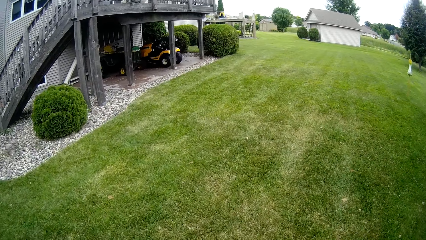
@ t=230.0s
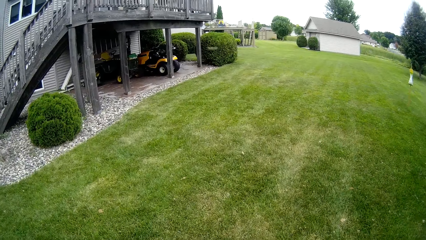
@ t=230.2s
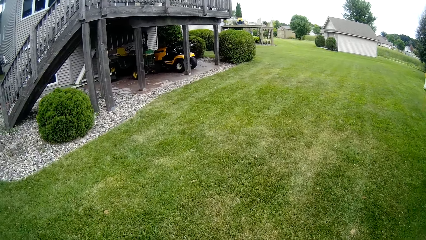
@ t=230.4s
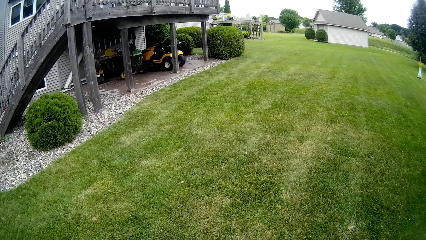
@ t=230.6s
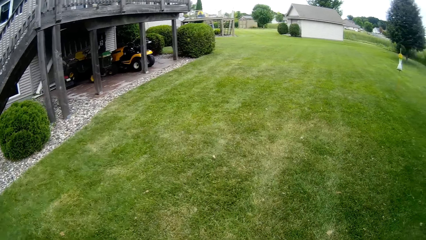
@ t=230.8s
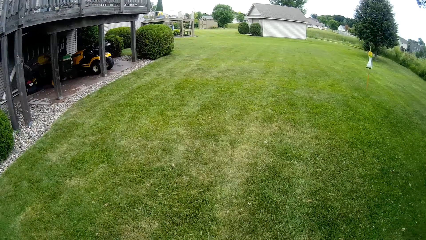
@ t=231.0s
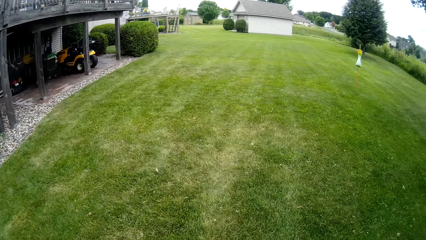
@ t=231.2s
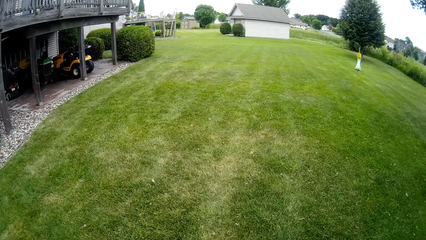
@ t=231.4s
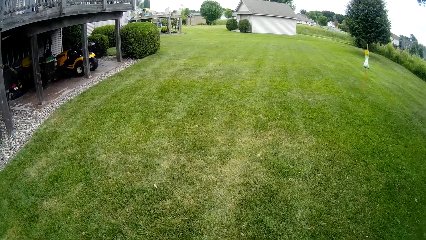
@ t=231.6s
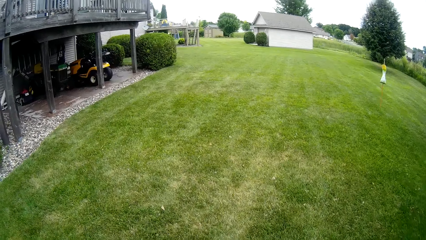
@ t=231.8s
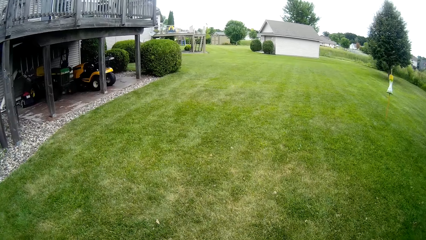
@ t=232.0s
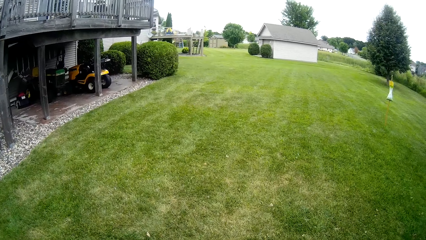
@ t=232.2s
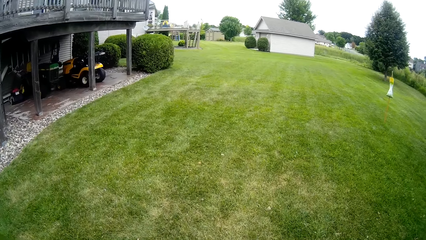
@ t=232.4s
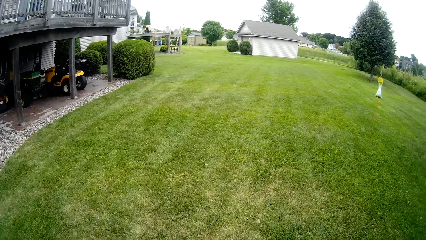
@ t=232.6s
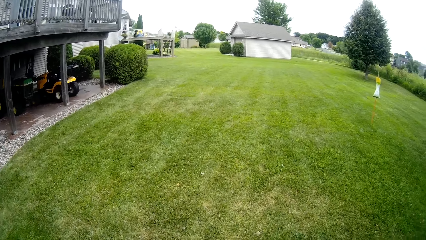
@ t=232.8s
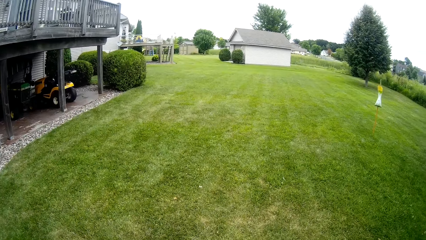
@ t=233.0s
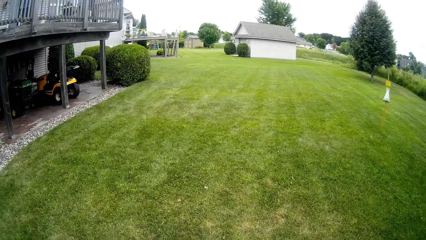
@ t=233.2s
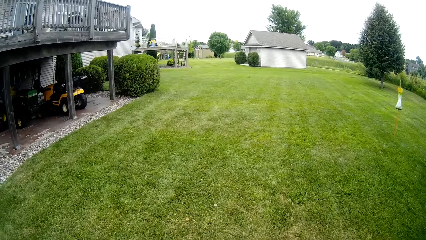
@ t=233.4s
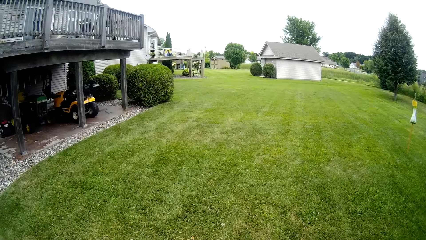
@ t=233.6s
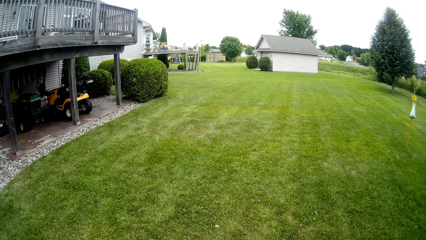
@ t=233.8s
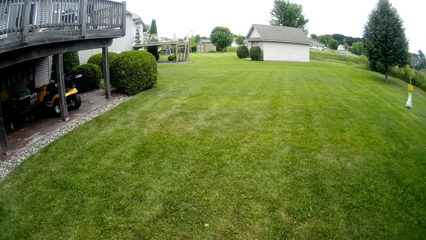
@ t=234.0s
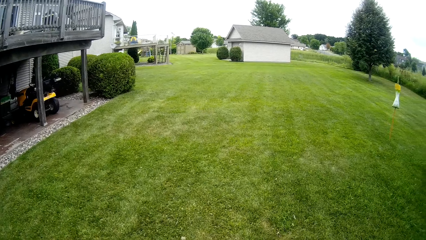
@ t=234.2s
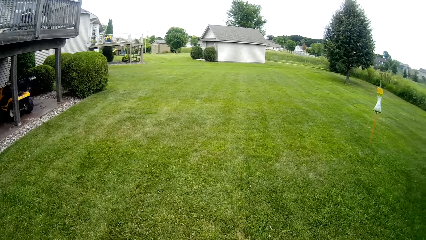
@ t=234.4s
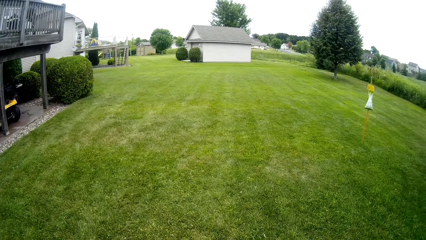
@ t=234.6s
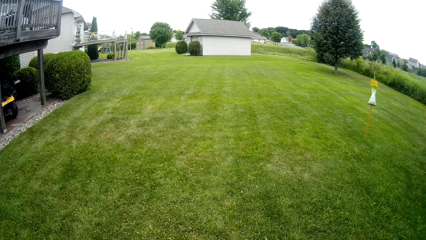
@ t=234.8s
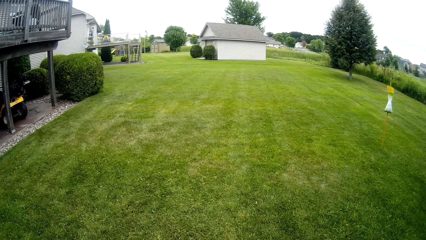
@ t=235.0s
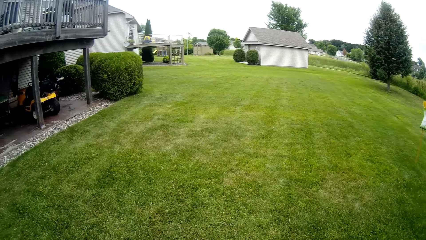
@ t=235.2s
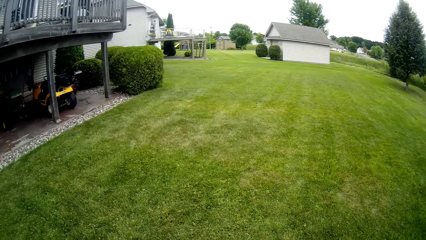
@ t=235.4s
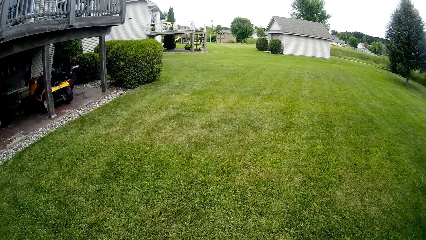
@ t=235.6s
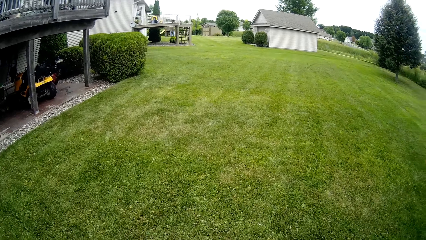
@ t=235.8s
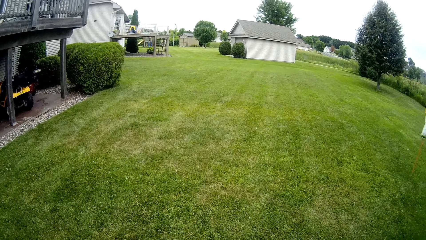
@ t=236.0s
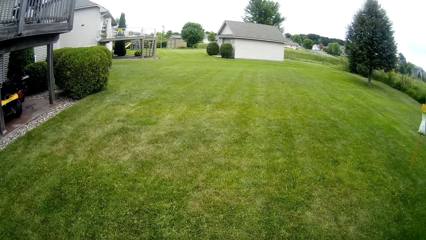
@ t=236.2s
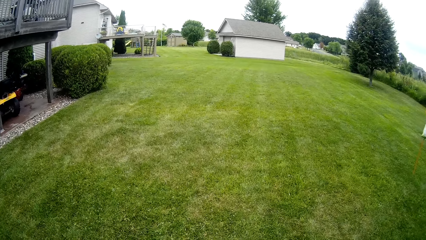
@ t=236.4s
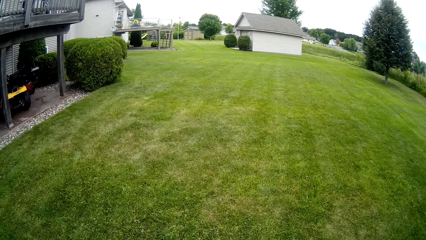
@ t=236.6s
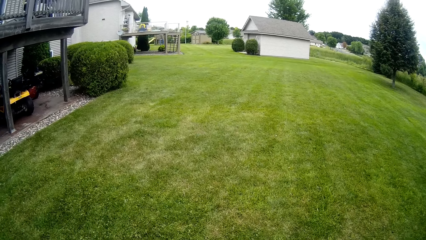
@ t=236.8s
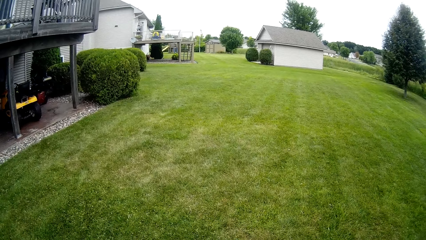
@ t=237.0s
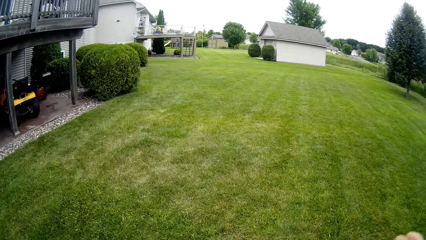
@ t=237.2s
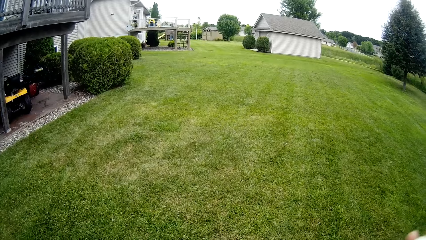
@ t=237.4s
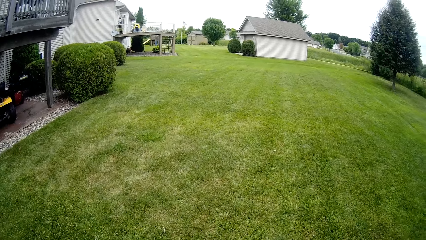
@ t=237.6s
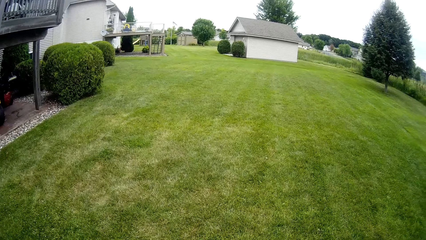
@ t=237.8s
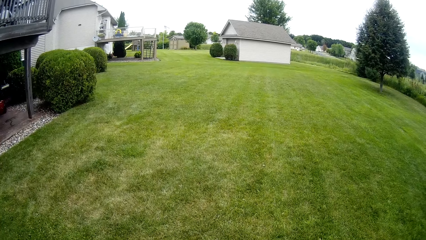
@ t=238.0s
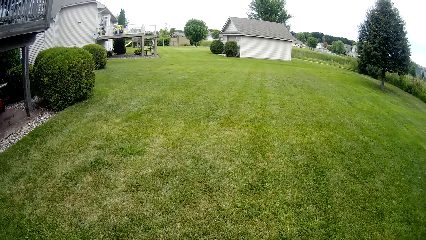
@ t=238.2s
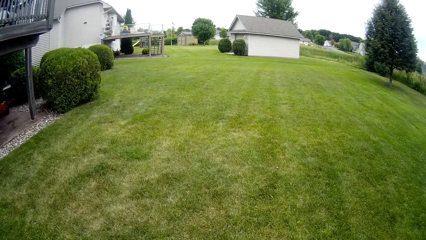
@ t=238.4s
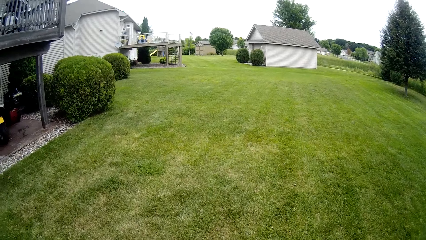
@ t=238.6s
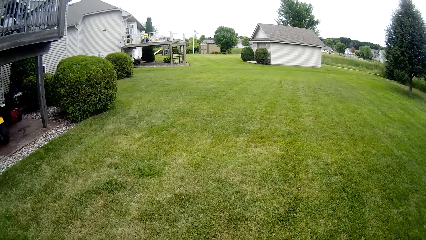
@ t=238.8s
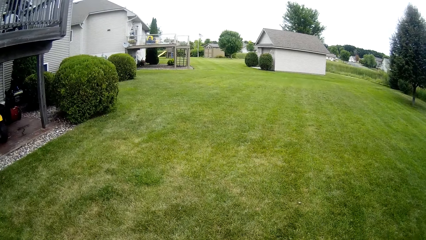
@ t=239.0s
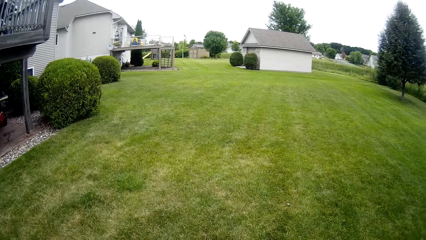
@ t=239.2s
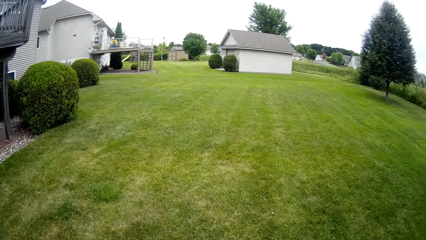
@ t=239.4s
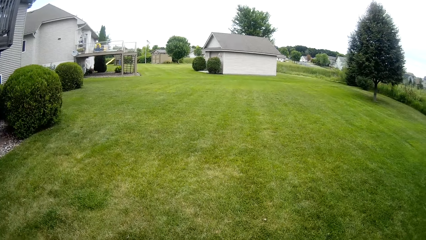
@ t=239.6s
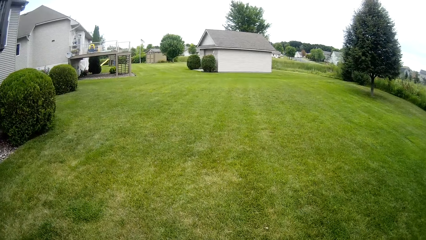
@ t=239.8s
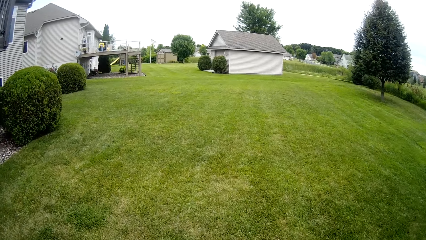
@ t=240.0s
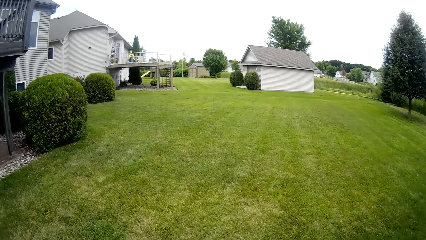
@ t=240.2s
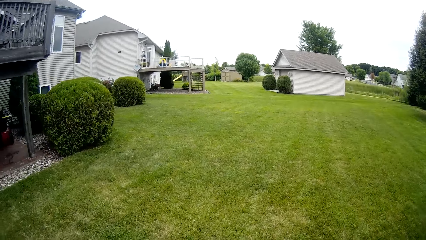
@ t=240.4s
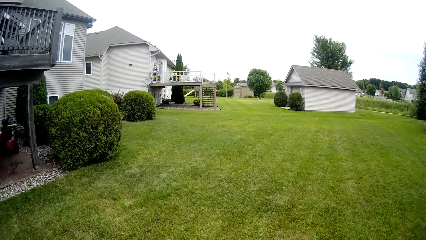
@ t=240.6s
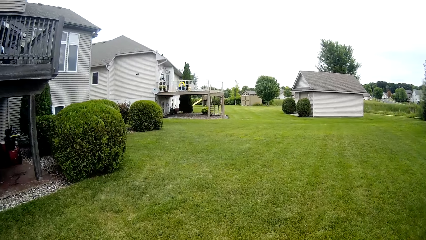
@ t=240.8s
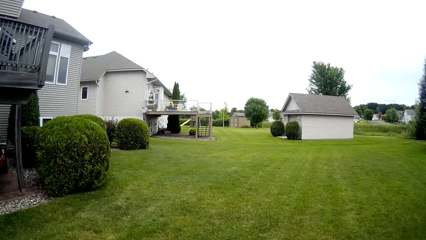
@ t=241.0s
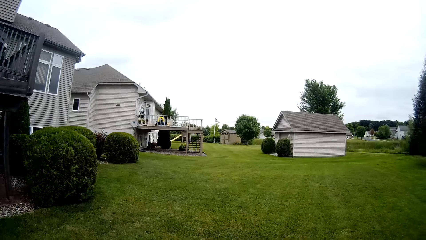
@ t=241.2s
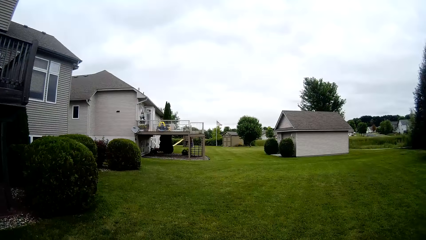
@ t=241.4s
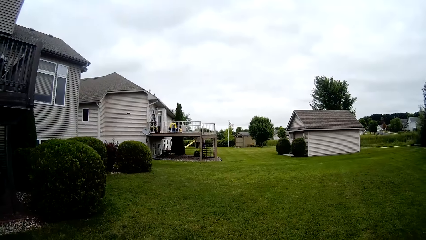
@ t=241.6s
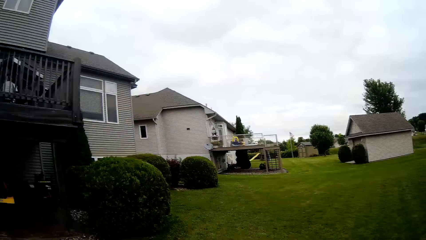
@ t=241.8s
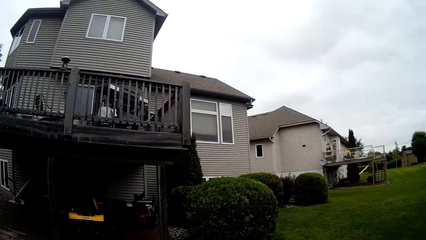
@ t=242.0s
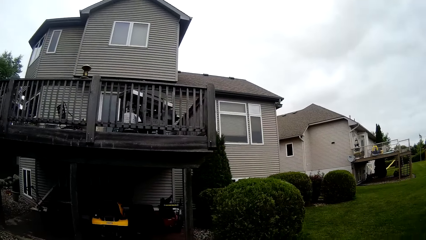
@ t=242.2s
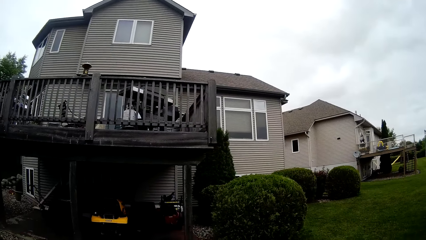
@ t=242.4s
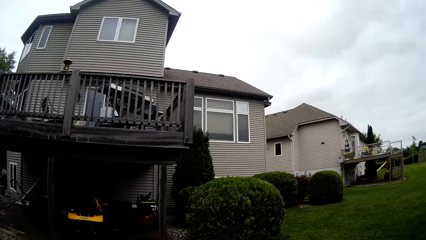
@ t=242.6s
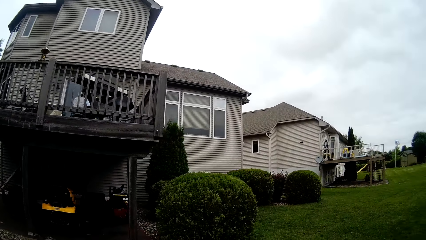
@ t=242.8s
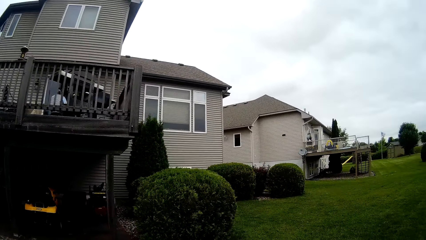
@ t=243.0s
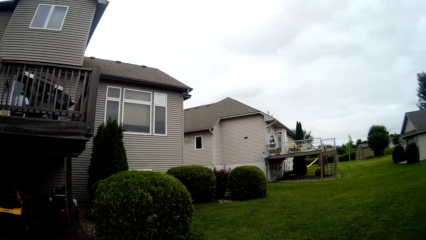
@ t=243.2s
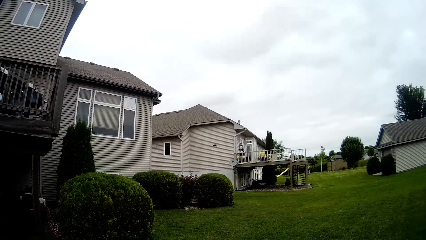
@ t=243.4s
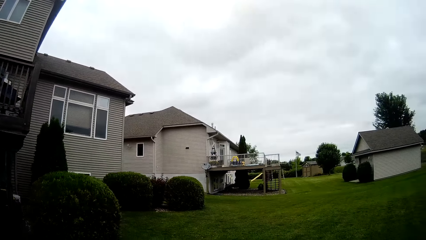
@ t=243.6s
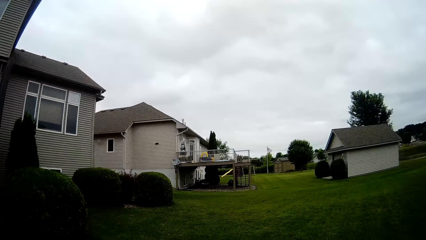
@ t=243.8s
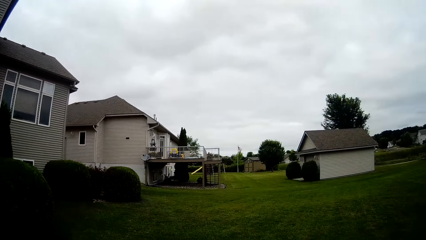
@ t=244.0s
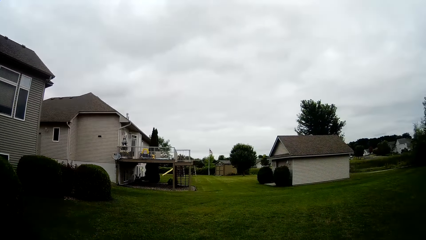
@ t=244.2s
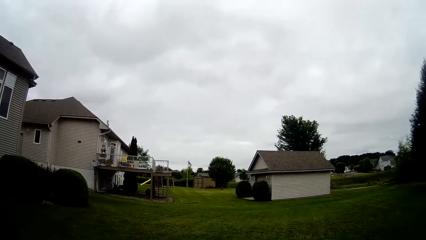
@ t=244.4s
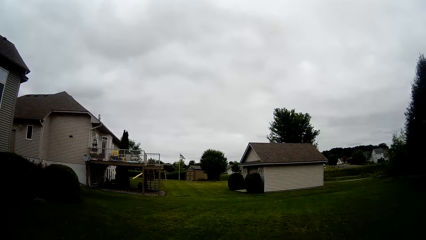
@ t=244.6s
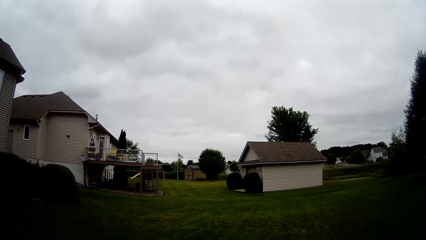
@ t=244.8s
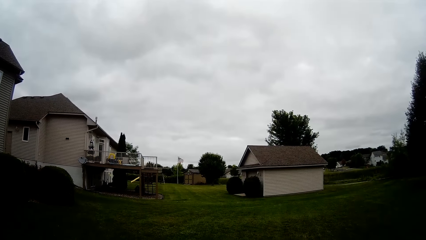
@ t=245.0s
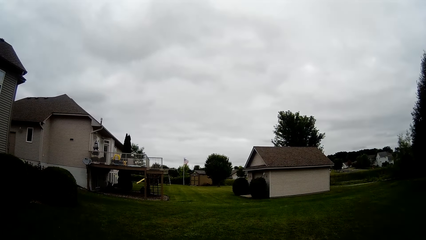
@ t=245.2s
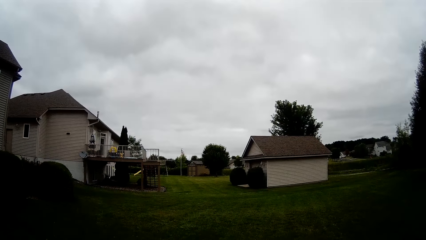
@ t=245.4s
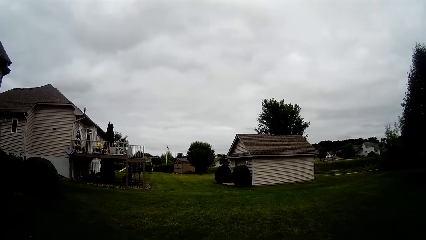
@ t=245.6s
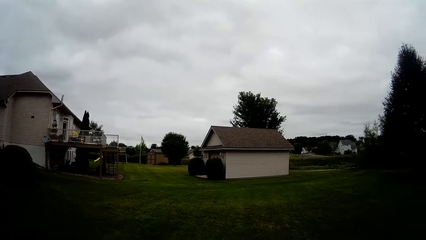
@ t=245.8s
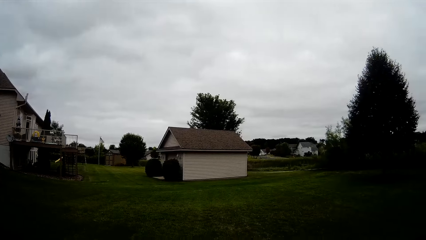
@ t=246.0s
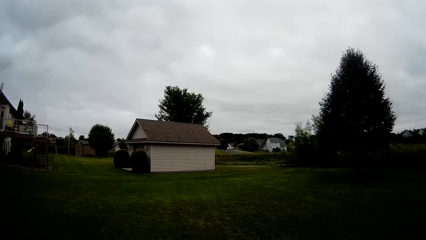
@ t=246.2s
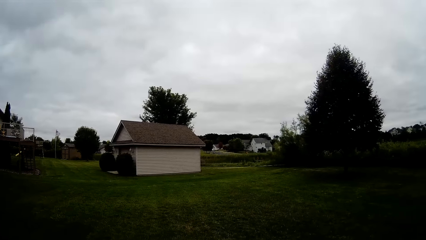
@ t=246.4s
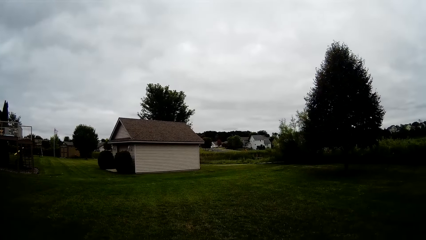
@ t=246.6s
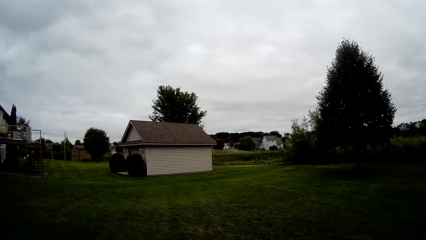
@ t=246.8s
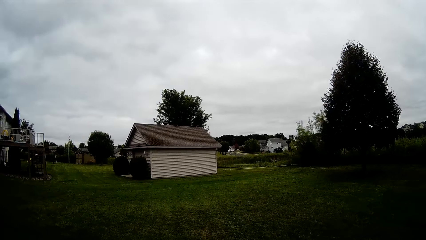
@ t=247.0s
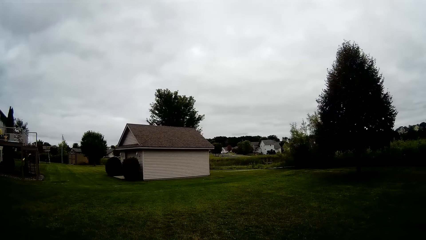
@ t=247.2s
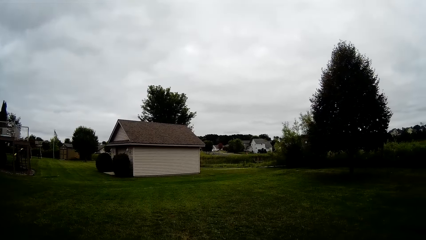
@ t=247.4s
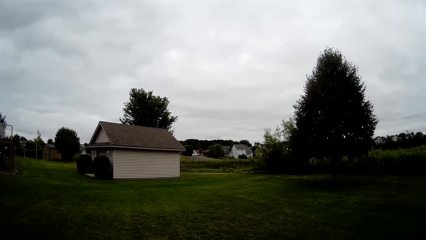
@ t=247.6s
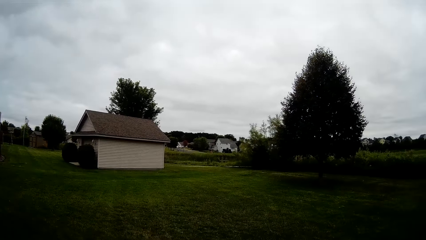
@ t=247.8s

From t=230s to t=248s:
The camera wearer throws the baseball onto his left hand with his right hand. He does so repeatedly.
